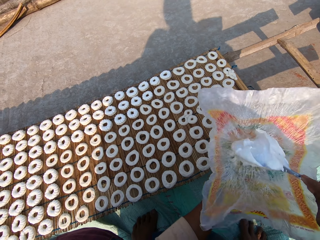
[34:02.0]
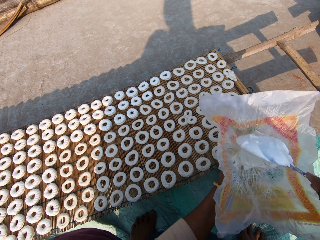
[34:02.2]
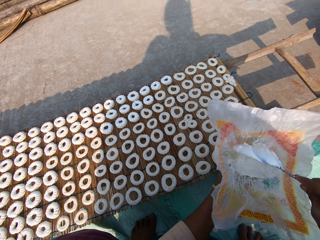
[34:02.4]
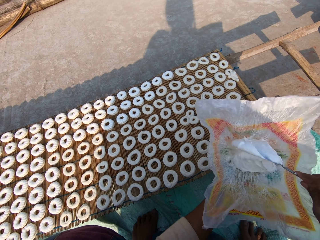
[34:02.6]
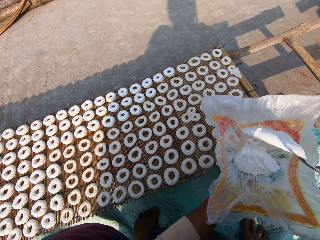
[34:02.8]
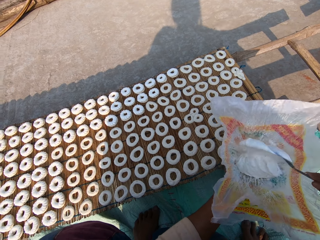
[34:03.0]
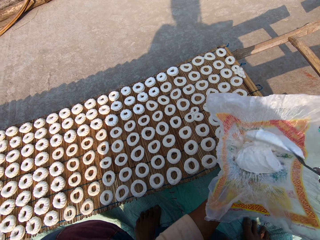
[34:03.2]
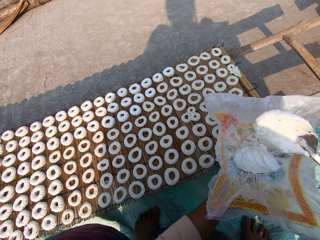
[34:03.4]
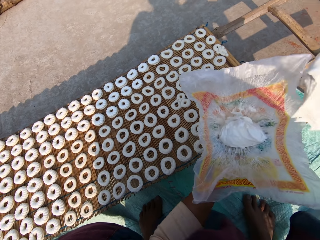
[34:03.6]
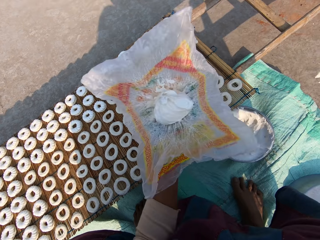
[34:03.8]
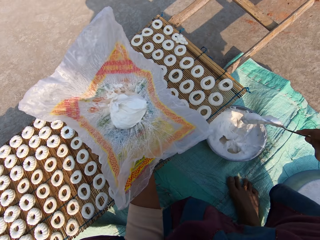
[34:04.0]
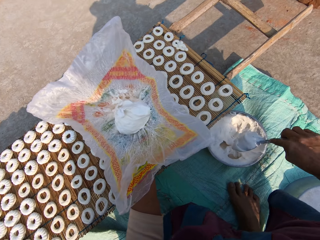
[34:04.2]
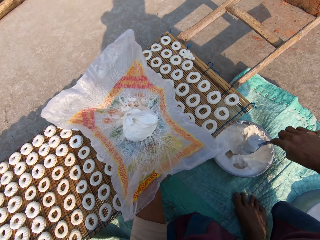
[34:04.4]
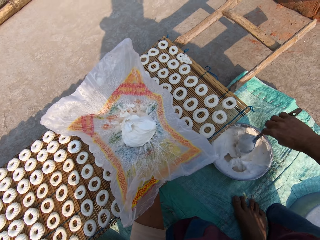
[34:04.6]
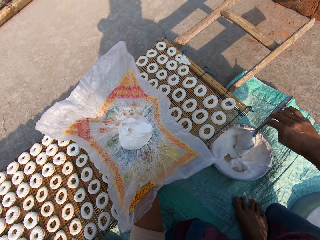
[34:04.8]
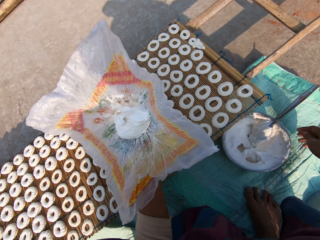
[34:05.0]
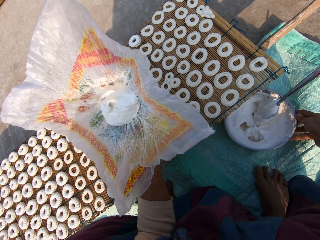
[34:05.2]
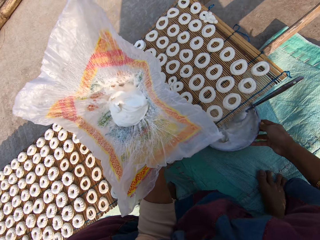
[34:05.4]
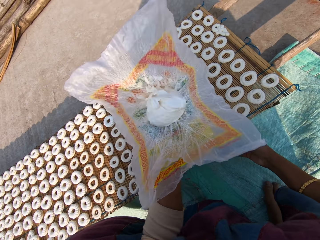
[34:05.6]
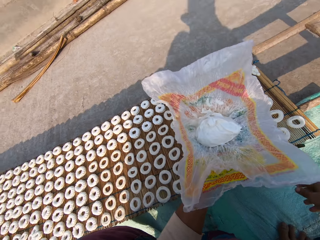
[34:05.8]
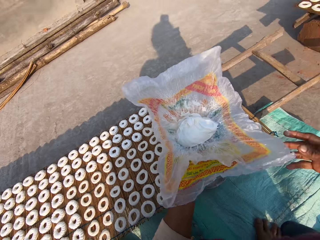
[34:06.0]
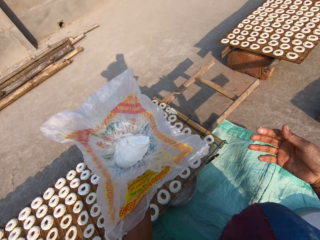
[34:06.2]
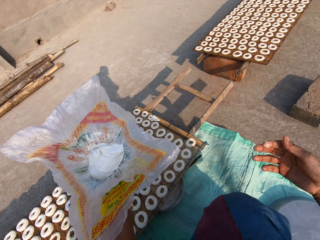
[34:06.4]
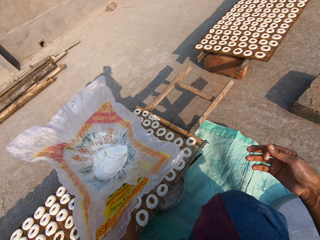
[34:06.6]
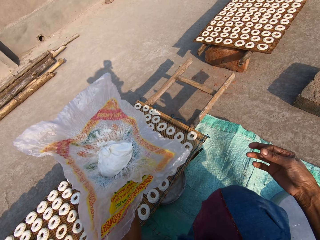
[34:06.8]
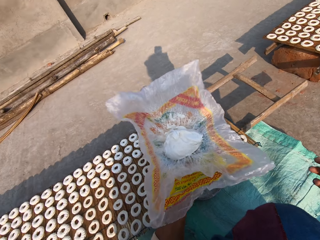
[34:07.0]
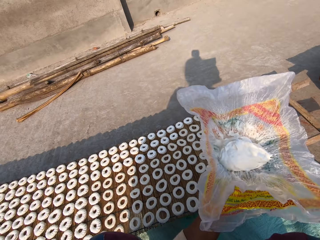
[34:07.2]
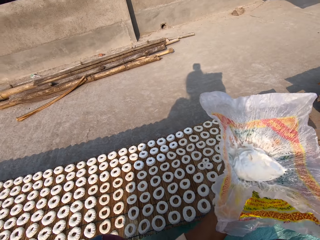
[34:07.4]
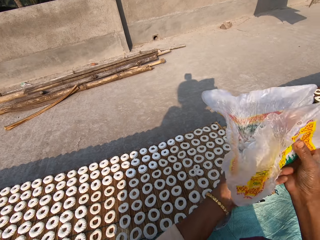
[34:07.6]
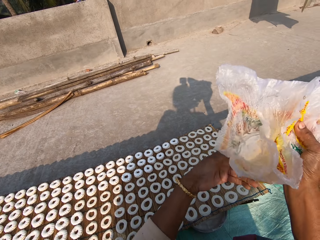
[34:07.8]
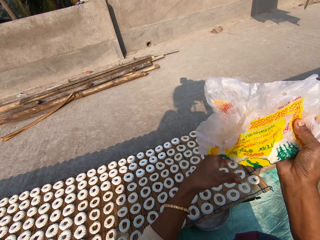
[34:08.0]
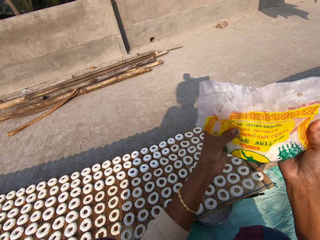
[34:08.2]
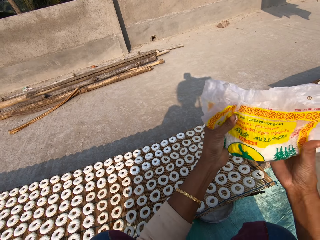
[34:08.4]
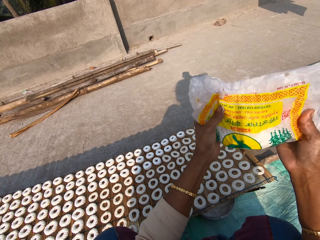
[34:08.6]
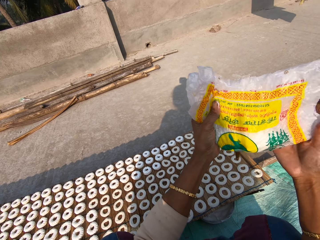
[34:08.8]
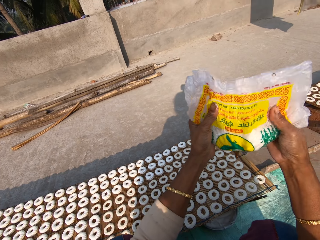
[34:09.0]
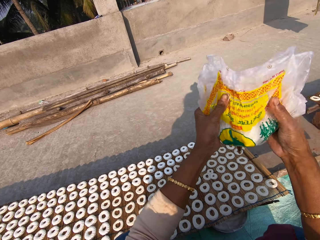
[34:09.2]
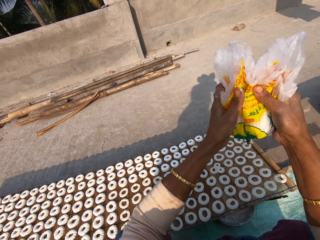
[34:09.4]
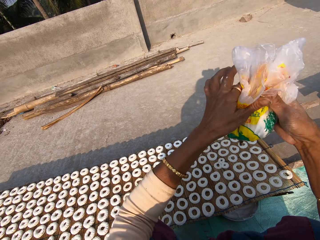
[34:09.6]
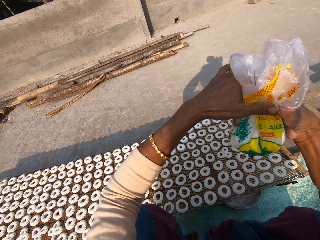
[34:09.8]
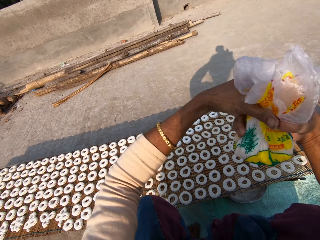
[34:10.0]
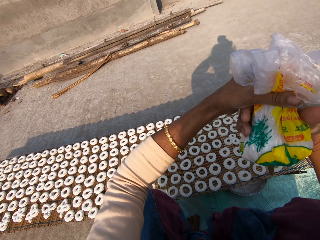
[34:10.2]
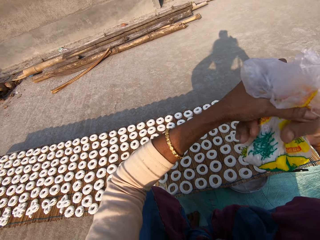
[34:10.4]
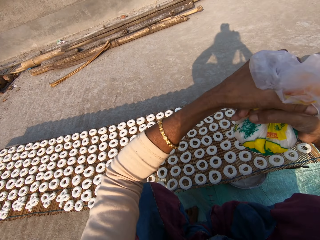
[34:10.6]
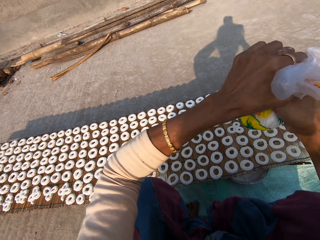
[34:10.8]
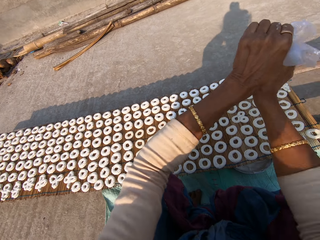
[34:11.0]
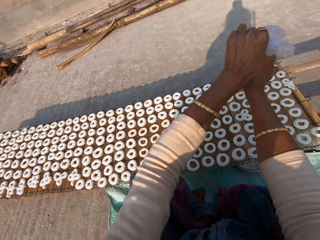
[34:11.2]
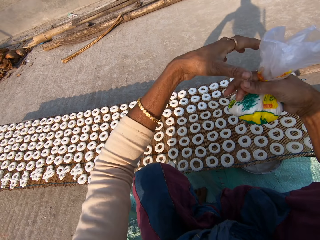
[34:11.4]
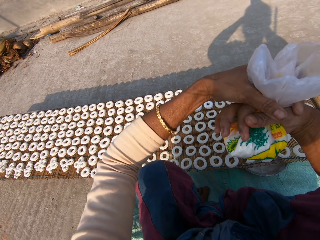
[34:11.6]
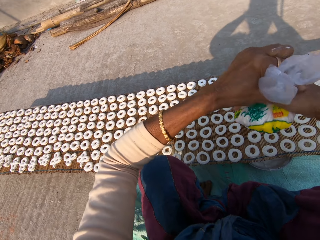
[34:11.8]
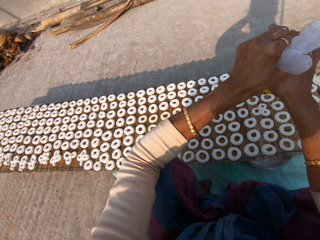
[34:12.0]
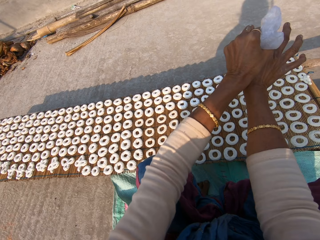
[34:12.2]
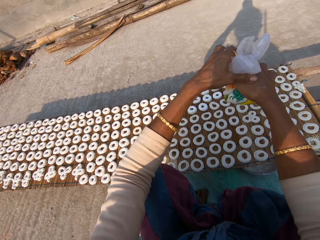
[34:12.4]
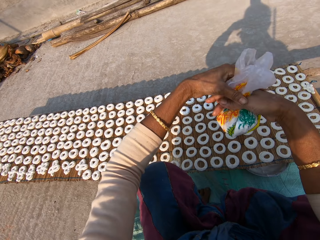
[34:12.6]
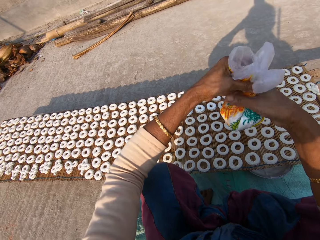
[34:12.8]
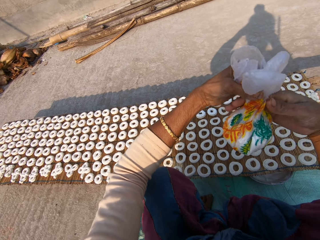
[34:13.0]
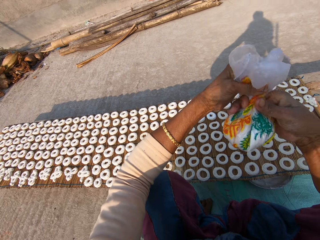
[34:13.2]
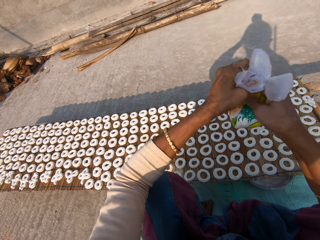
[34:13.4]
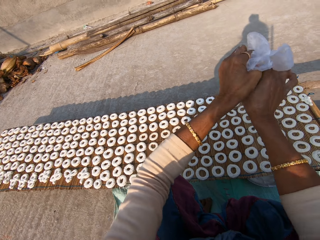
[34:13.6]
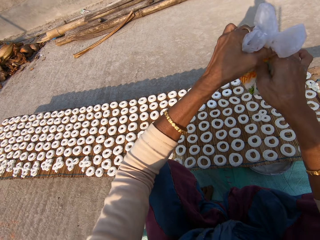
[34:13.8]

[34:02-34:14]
The camera wearer drops the spoon in her right hand in the bowl of icing. She moves the bowl of icing on the floor with her right hand. She looks around the compound. She covers the piping bag with her hands. She holds the paper.

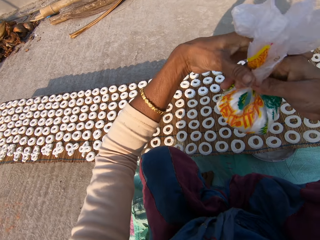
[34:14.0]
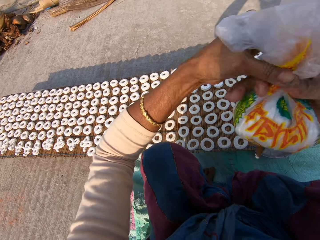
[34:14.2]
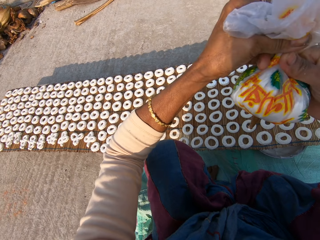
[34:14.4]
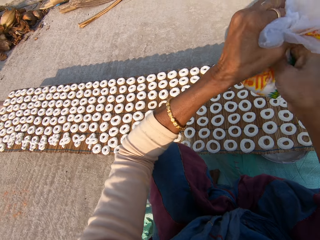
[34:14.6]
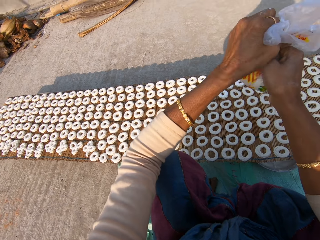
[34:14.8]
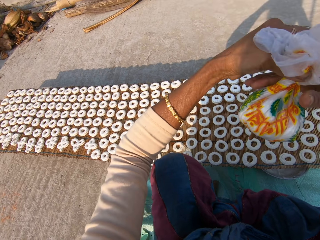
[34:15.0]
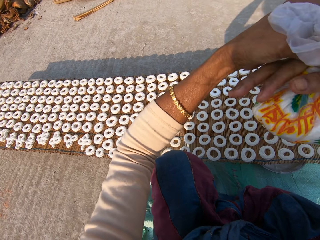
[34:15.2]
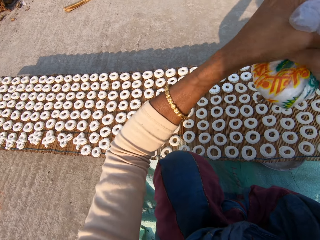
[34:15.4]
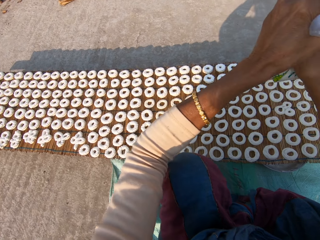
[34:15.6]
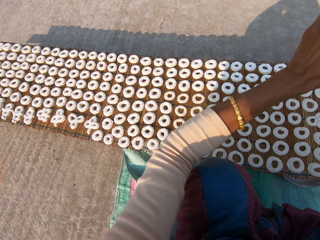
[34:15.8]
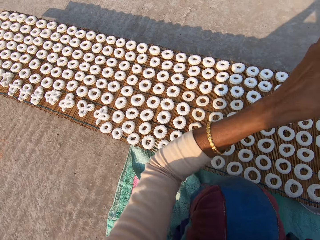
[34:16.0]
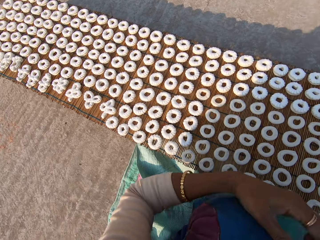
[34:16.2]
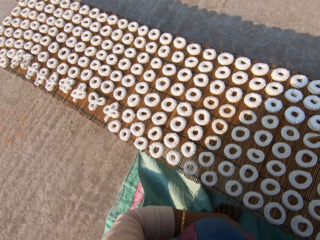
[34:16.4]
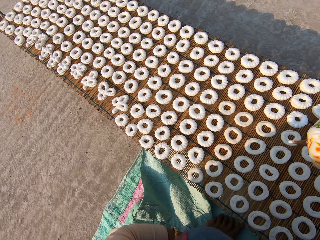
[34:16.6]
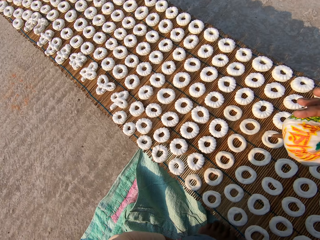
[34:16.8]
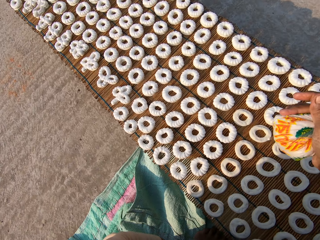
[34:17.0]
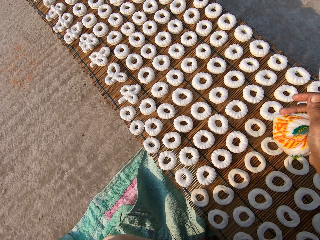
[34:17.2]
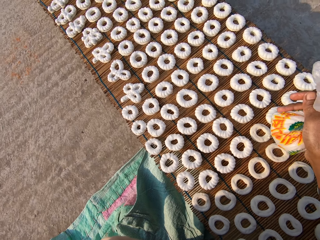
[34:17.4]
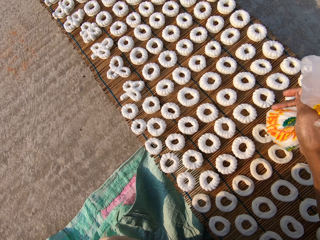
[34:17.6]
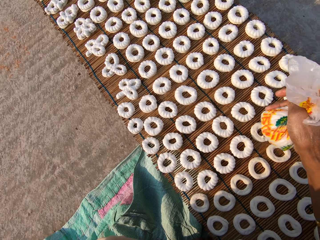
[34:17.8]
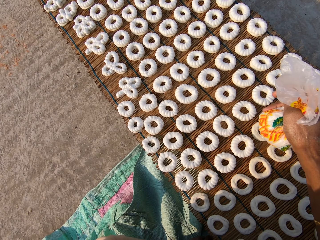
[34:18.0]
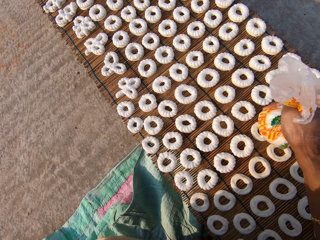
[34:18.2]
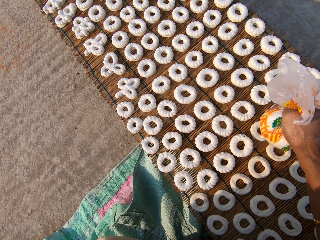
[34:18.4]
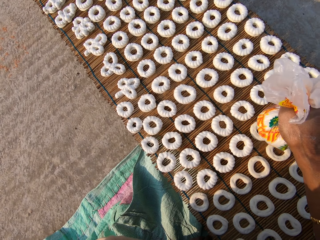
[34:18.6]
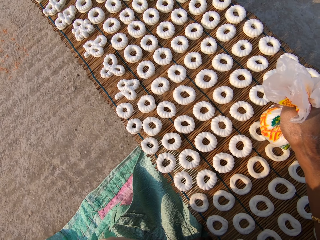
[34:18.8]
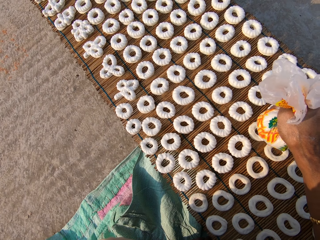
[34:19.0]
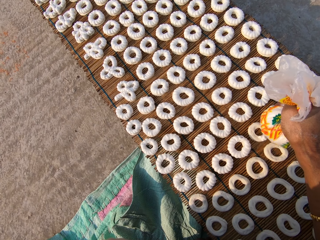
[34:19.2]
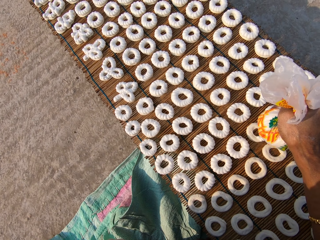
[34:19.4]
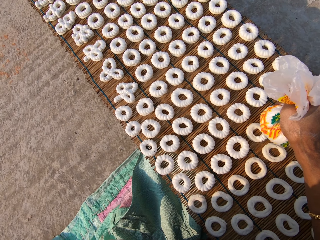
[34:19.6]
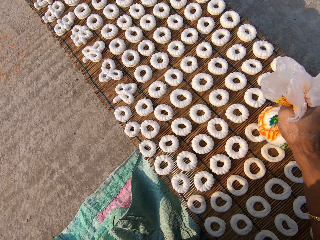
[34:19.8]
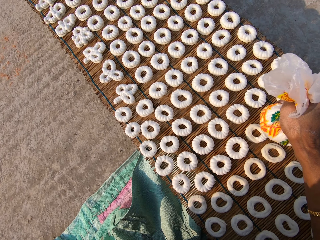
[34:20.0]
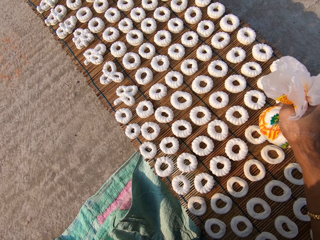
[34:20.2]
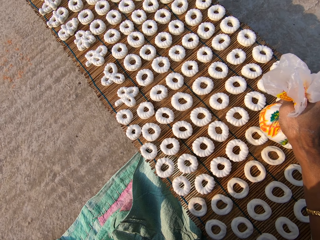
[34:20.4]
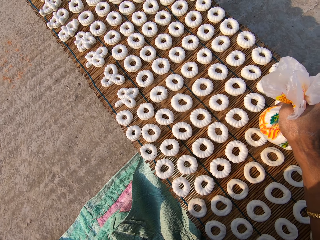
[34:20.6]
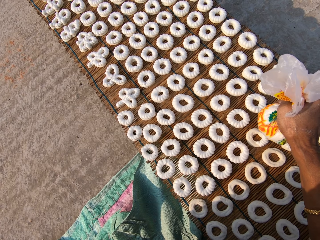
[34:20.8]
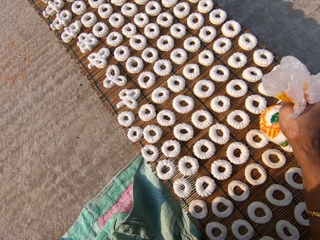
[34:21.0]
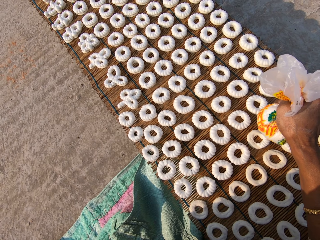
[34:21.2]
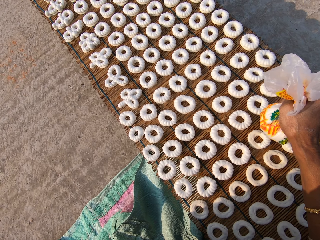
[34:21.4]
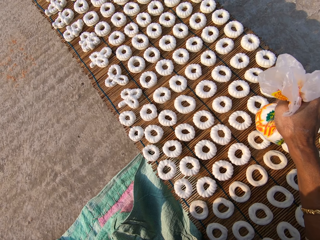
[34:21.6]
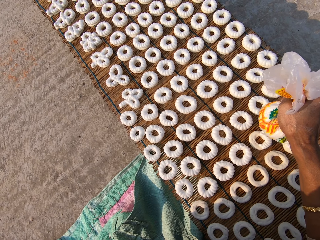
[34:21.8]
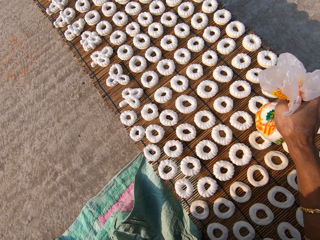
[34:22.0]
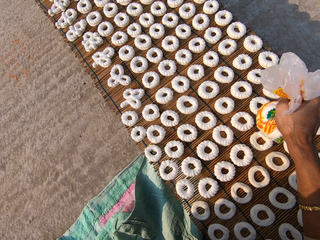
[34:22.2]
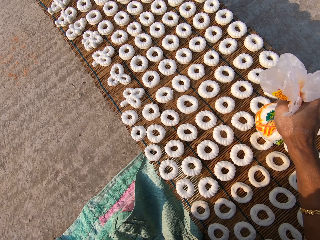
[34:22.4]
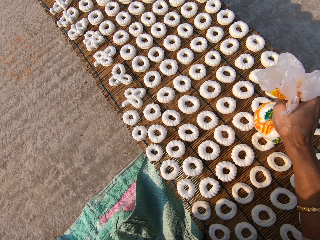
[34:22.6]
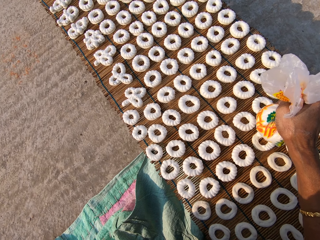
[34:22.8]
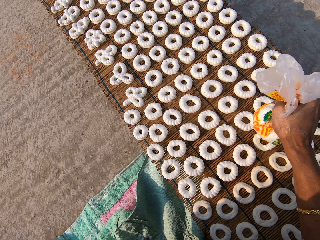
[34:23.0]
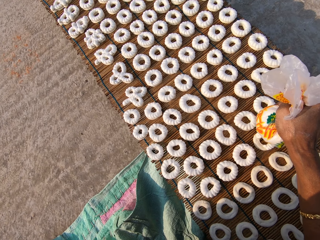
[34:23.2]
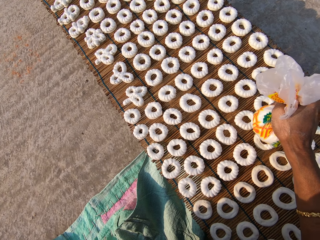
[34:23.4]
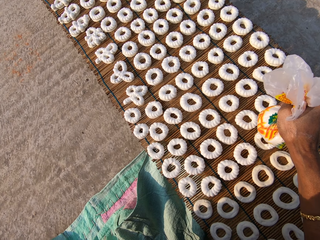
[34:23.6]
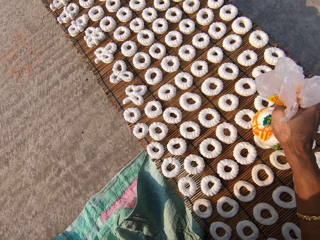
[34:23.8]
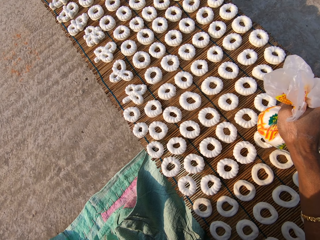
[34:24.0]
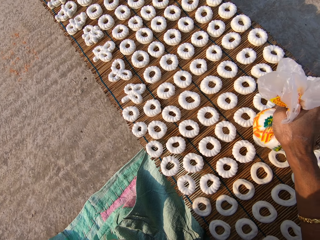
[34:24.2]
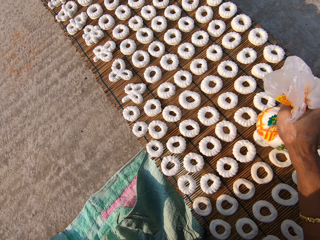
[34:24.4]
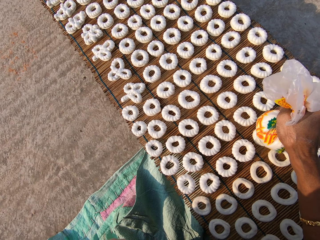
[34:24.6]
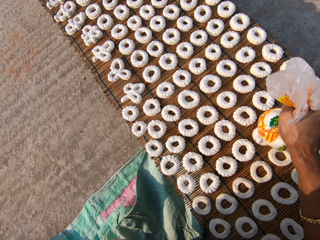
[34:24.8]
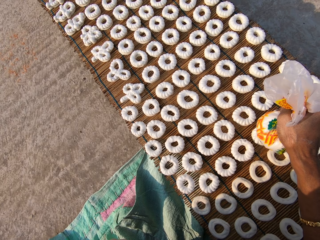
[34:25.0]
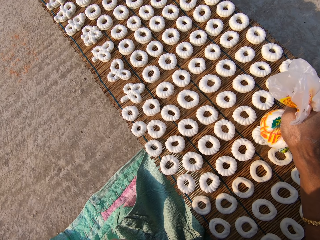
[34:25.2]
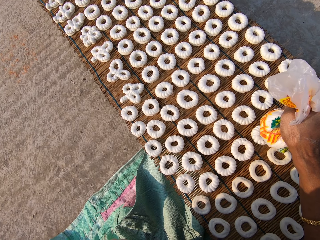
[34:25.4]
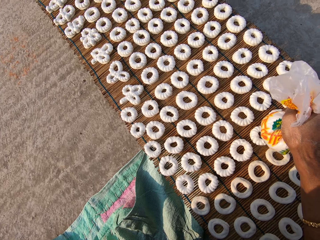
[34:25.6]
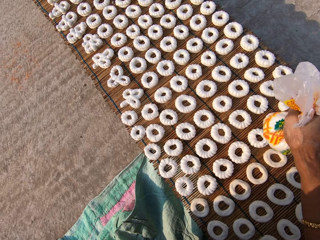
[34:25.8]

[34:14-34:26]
The camera wearer decorates a dough on the mat with icing from the piping bag in her right hand.
